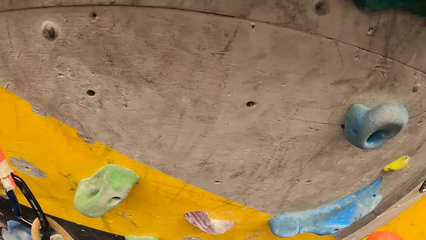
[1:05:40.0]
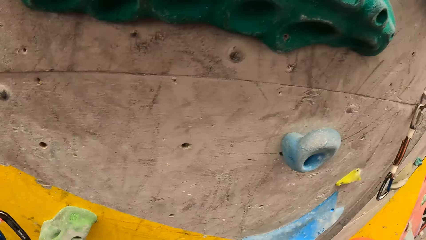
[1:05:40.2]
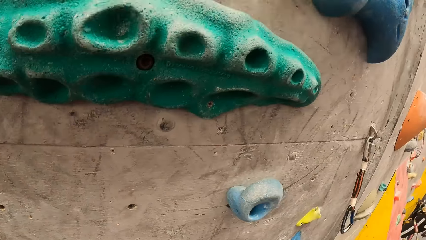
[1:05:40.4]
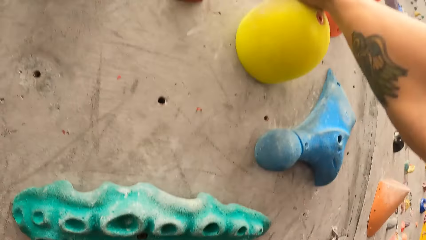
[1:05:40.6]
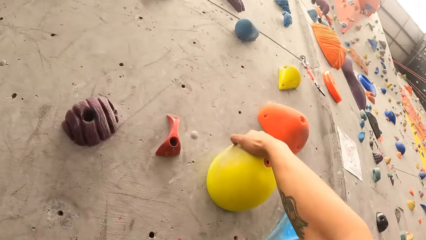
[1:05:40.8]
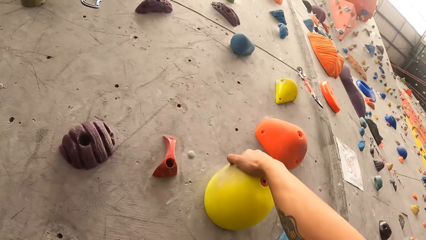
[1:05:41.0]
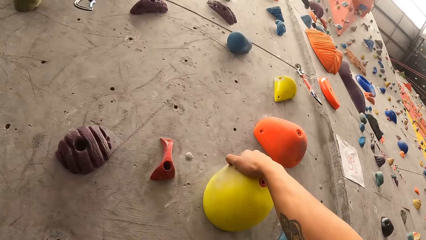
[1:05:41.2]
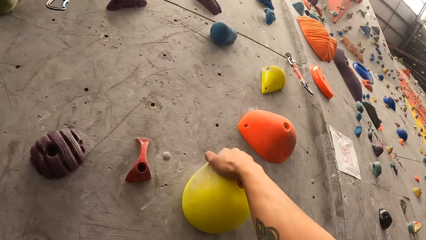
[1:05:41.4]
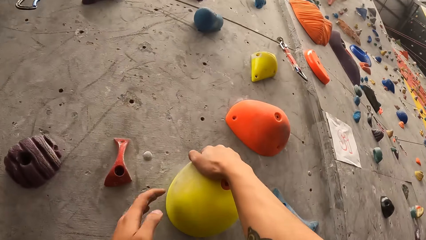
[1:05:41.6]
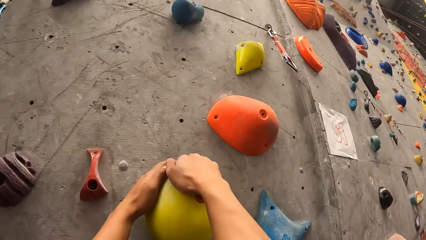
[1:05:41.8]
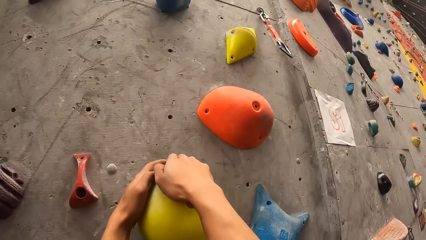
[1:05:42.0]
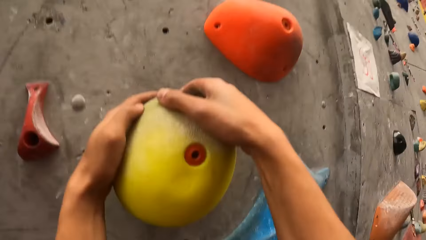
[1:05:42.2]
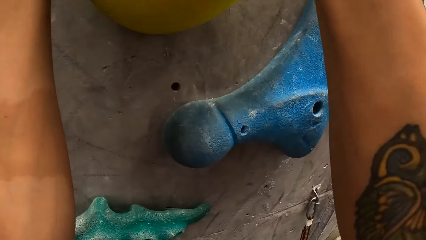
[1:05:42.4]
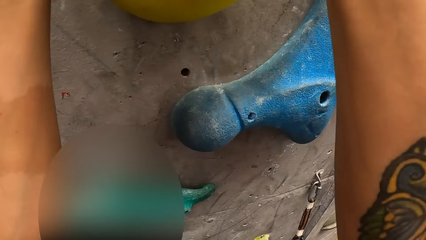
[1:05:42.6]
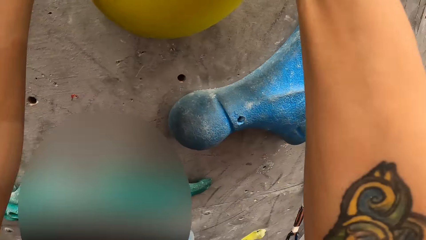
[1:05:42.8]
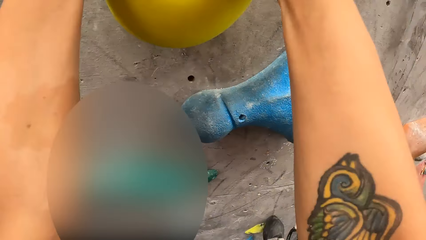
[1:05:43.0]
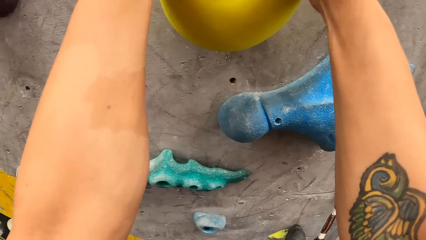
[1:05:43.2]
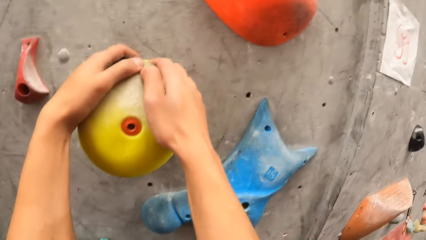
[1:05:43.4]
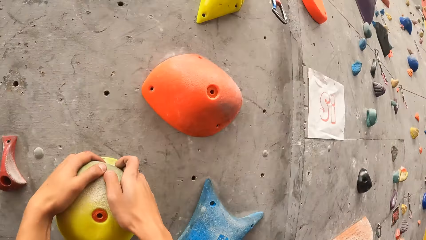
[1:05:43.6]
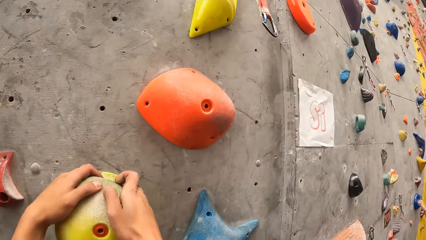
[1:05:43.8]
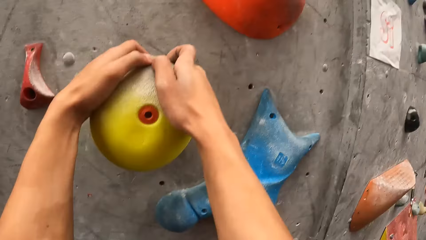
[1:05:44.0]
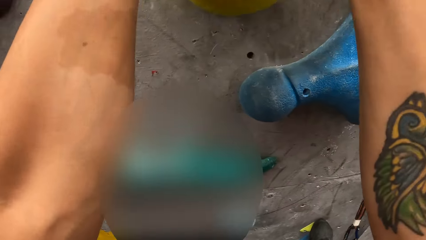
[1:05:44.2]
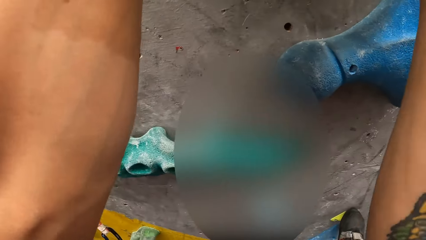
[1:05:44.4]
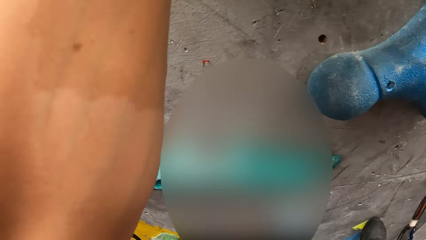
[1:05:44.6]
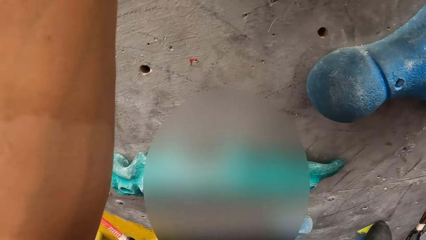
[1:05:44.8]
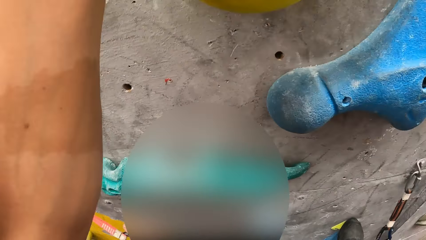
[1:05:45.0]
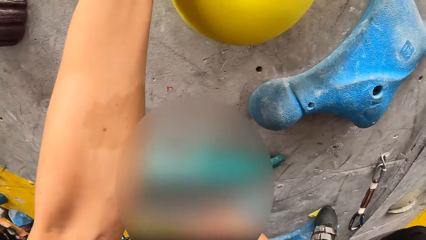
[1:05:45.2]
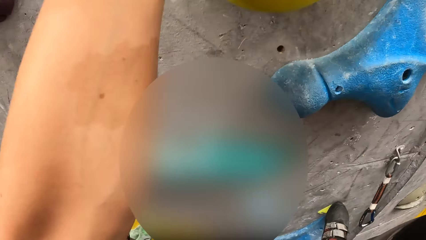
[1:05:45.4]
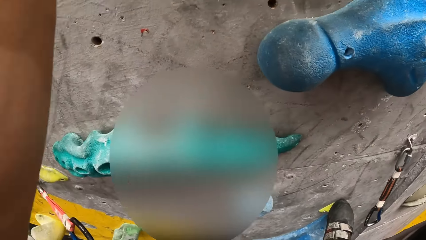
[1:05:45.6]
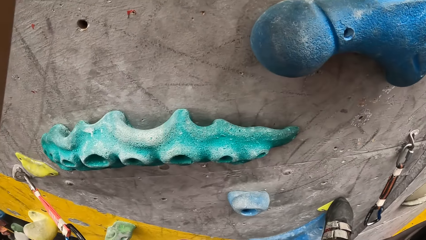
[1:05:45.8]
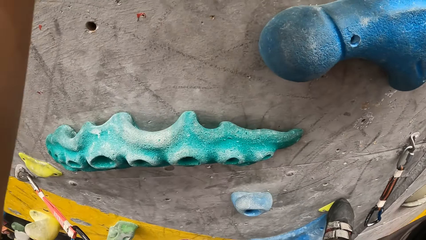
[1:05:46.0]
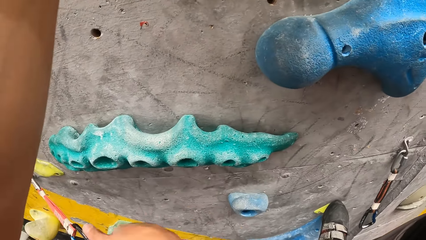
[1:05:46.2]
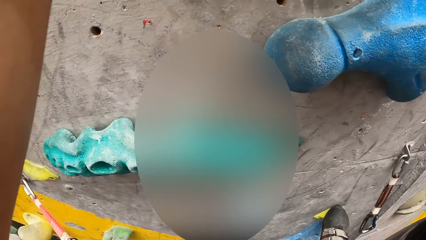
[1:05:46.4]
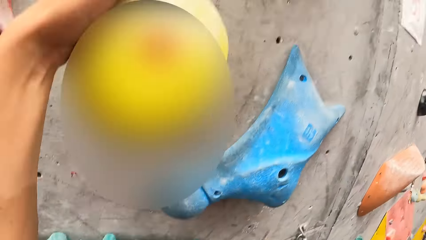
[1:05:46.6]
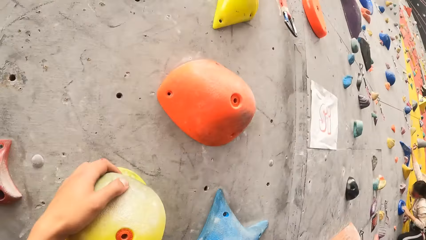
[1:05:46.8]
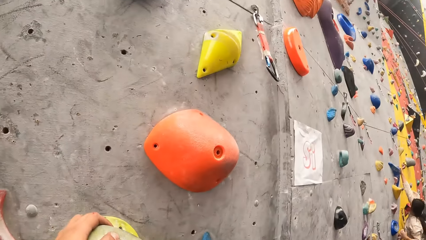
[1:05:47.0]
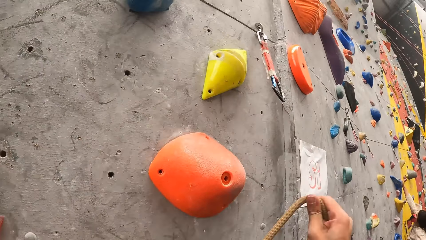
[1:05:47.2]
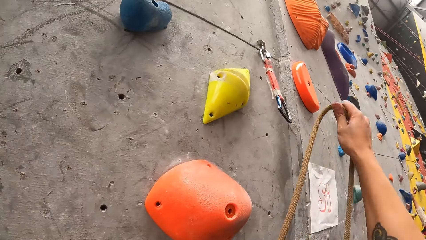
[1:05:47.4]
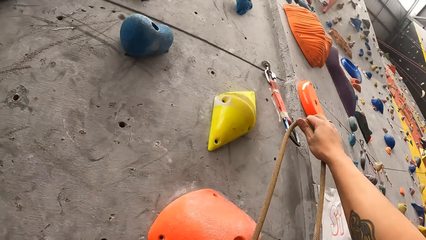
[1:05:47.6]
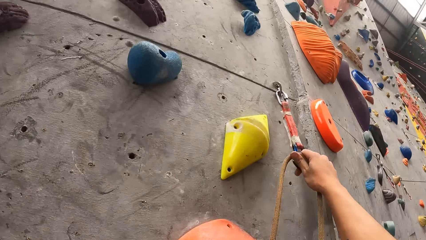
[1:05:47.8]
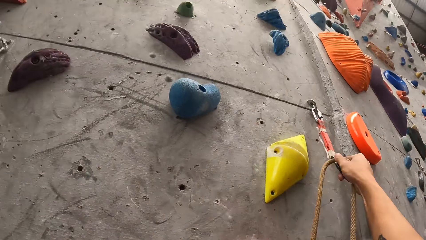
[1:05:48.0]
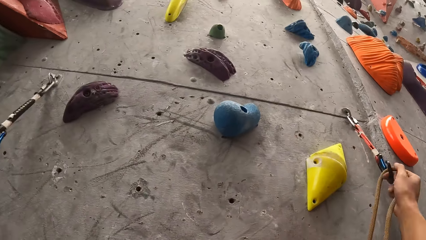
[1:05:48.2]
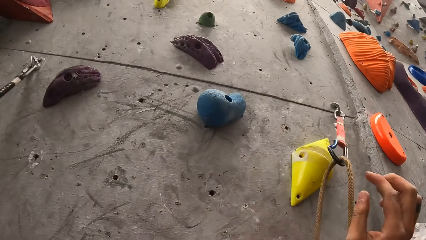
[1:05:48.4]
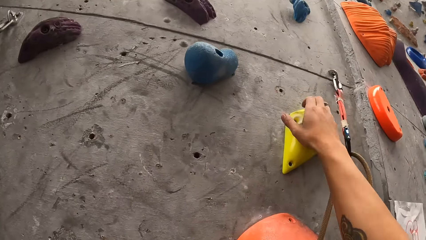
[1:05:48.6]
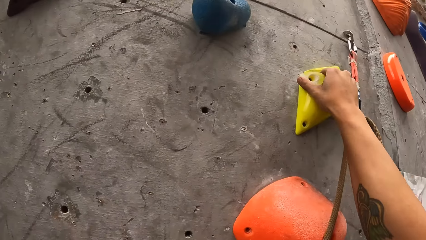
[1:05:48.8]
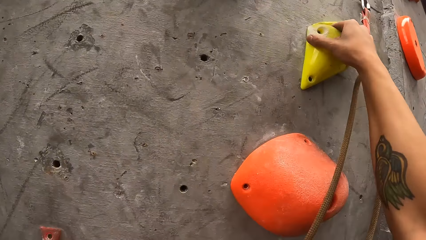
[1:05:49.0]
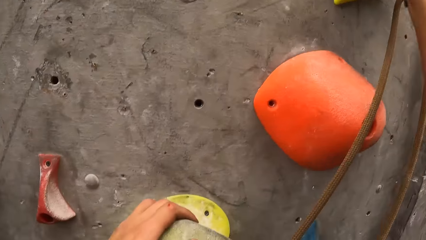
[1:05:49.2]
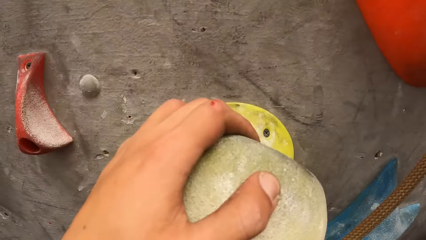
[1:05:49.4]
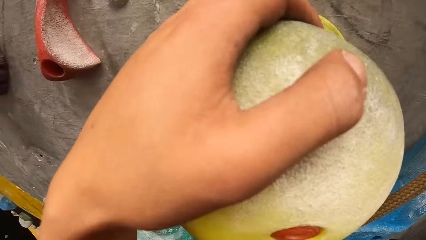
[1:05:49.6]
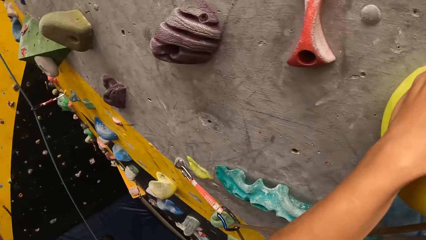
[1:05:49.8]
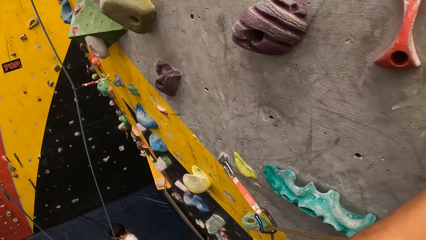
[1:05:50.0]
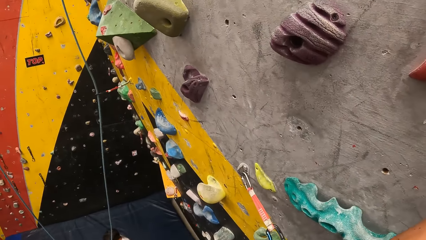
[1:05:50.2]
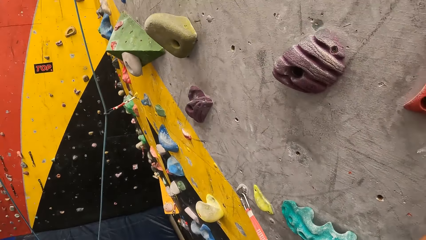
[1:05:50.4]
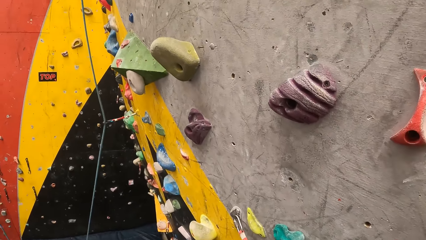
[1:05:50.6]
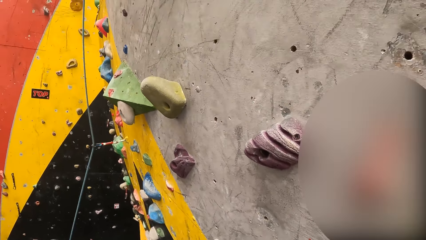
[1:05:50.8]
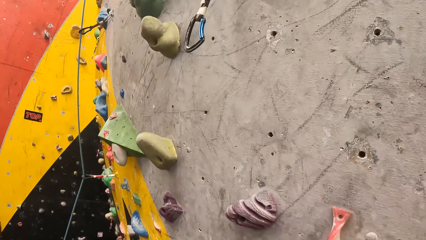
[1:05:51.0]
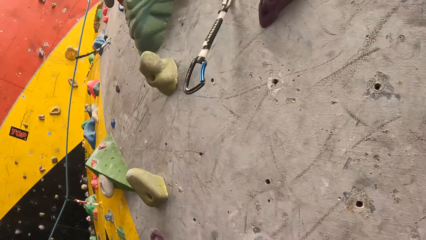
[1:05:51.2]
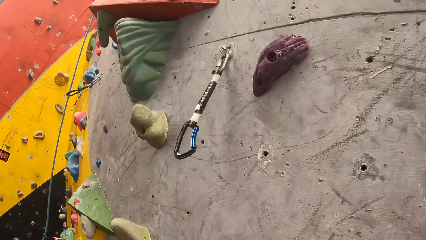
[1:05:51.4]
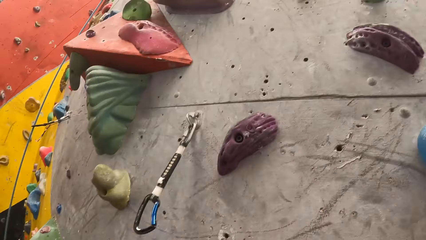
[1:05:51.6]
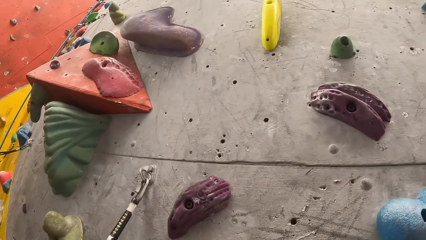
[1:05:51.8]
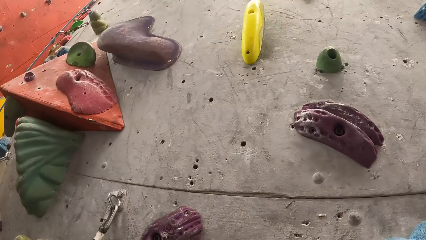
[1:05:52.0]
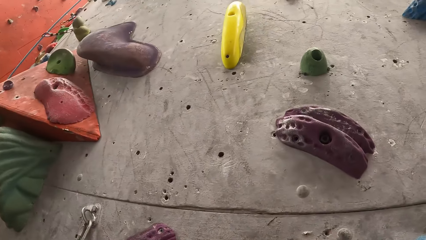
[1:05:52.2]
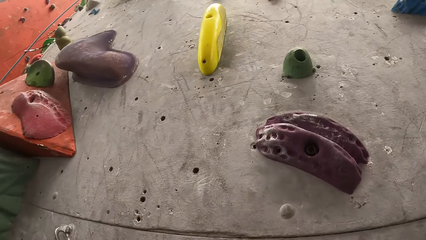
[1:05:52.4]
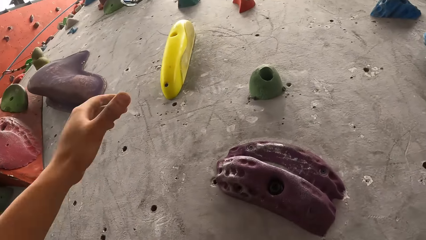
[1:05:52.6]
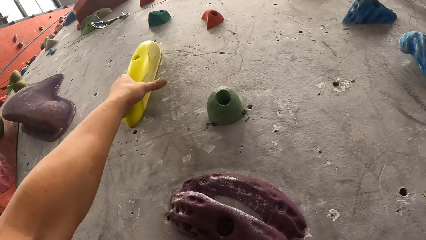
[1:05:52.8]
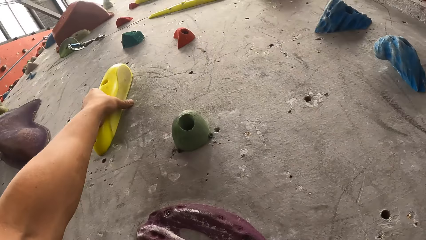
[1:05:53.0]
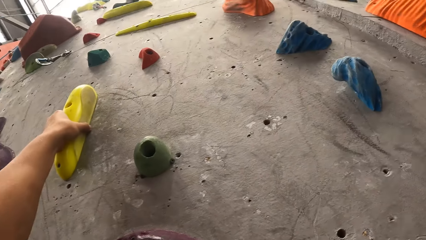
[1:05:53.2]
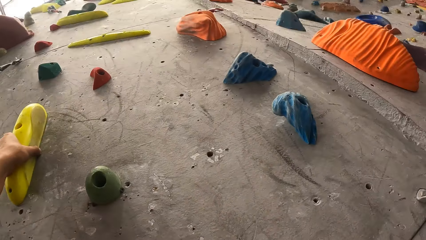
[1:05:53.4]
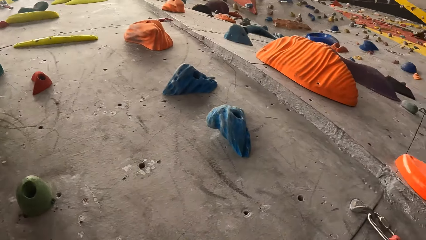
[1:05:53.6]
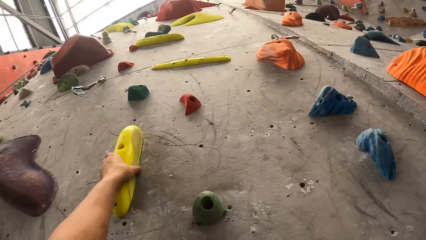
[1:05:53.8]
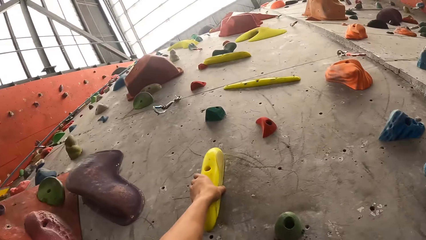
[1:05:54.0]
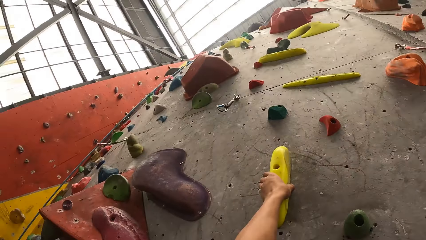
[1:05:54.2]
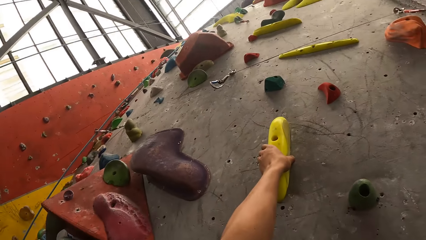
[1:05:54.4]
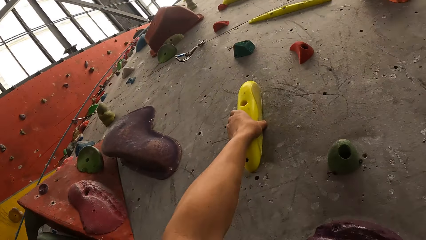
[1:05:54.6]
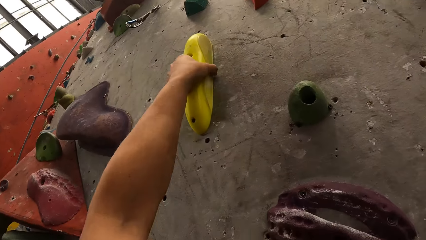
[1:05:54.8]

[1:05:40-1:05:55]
The camera wearer hangs the climbing rope on a hook on the climbing wall. They climb on the climbing wall.
